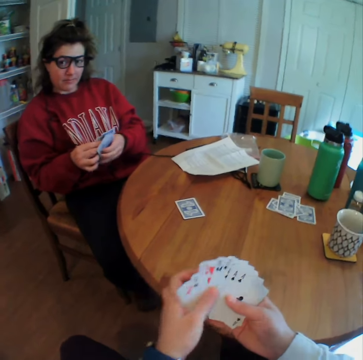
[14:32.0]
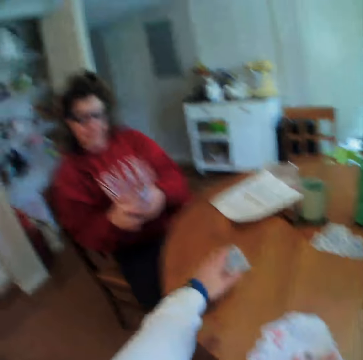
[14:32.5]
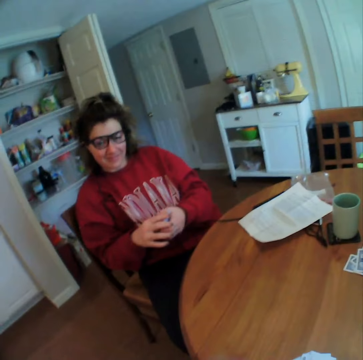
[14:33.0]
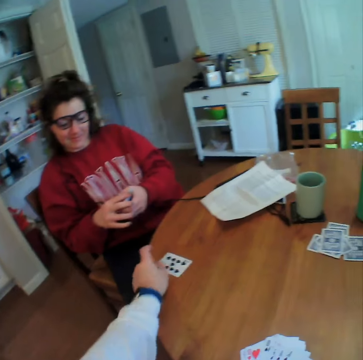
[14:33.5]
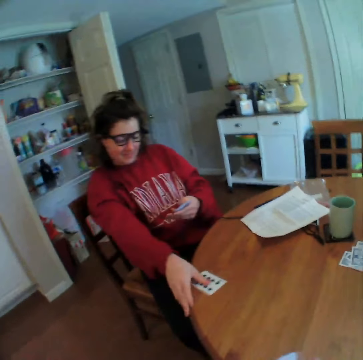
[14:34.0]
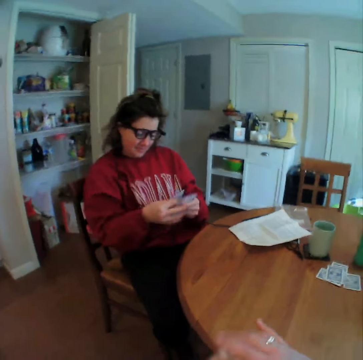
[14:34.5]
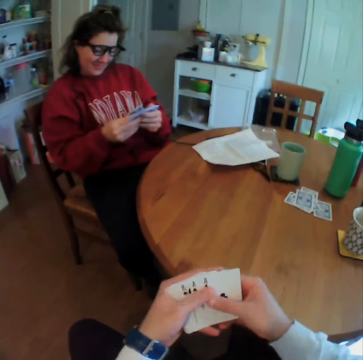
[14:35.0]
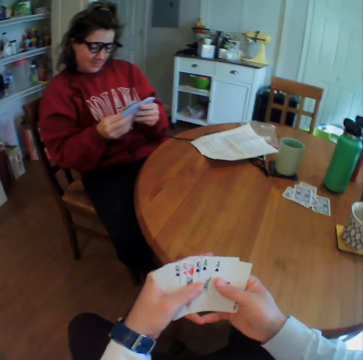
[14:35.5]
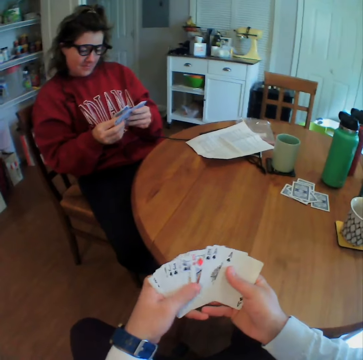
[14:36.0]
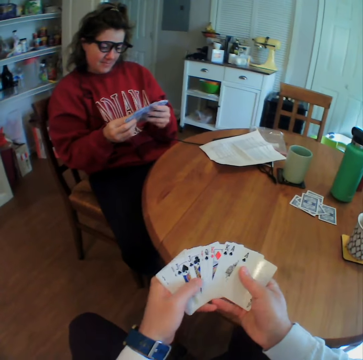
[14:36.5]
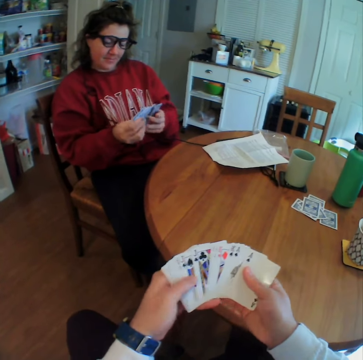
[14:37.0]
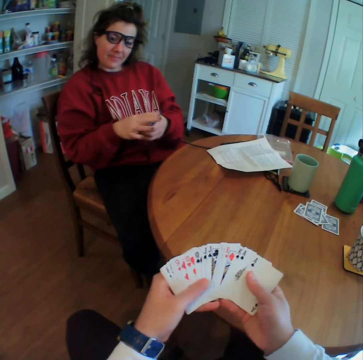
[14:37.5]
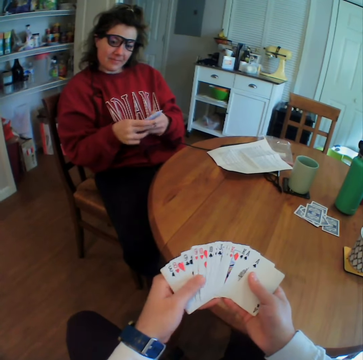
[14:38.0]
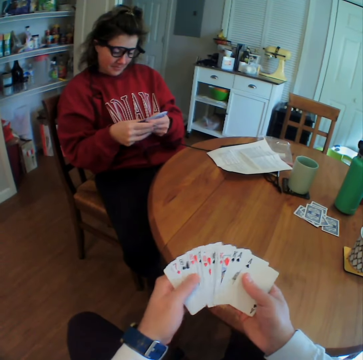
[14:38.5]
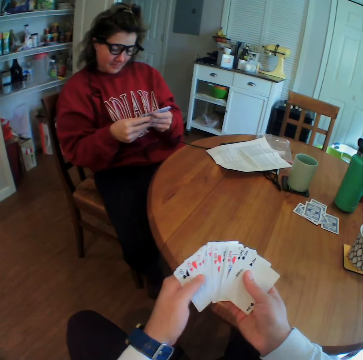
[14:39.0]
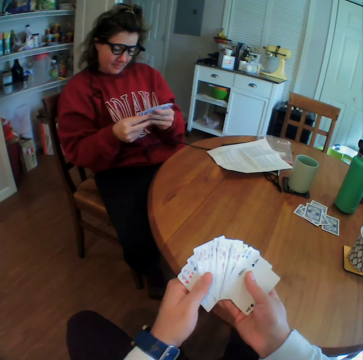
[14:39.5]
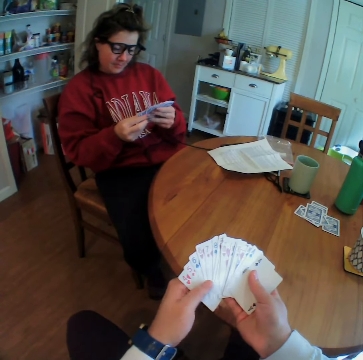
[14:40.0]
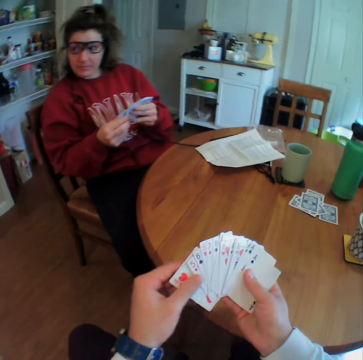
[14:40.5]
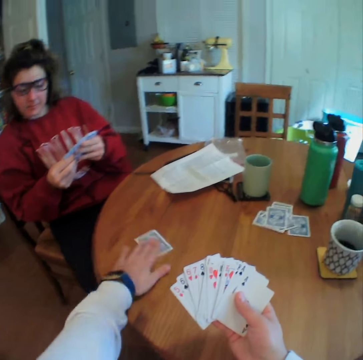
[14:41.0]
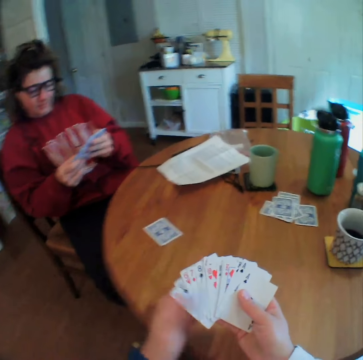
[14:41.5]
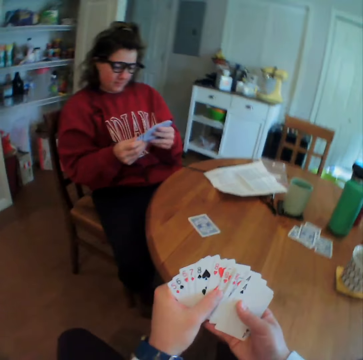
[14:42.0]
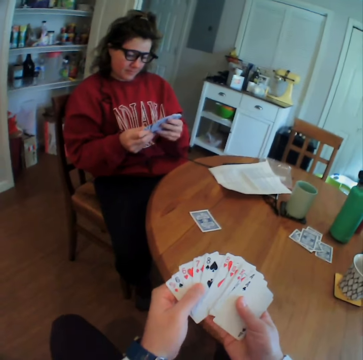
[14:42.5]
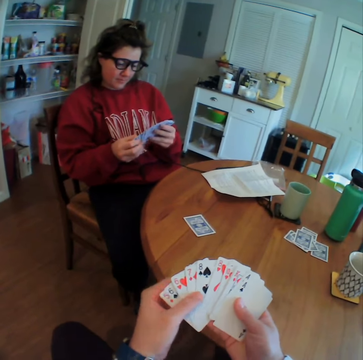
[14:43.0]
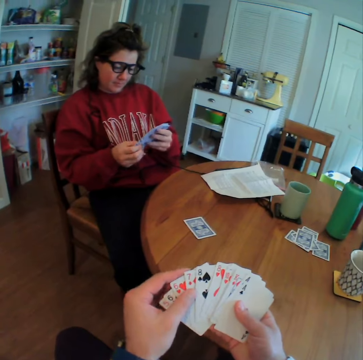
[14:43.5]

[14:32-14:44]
The camera wearer picks a card, flips the card, and puts the card on the table. A lady picks a card. The camera wearer spreads the cards on his hand. He puts a card on the table.

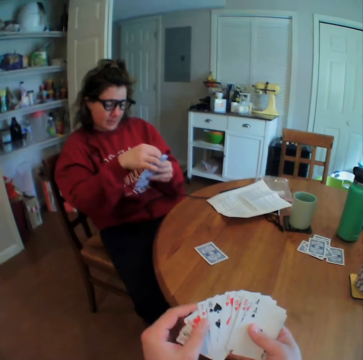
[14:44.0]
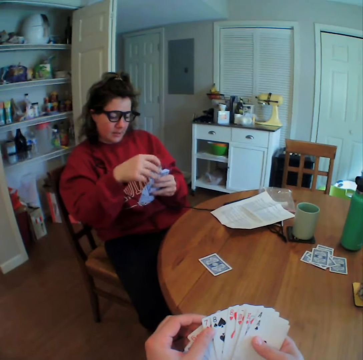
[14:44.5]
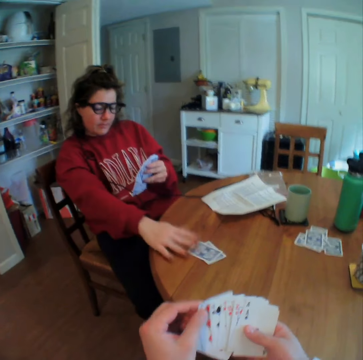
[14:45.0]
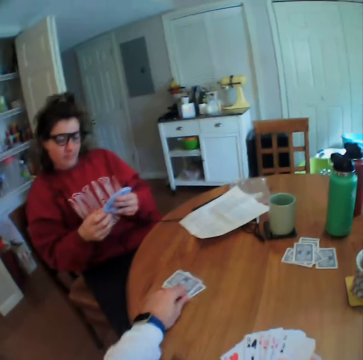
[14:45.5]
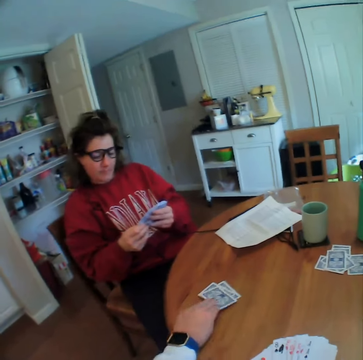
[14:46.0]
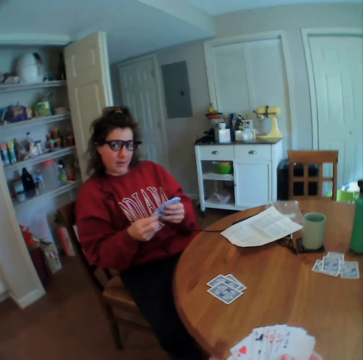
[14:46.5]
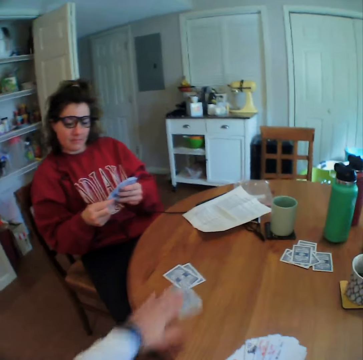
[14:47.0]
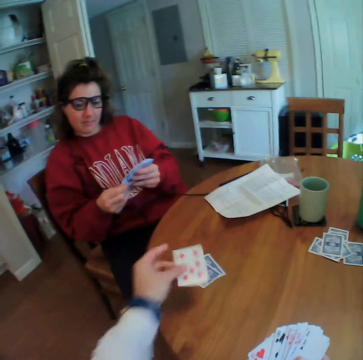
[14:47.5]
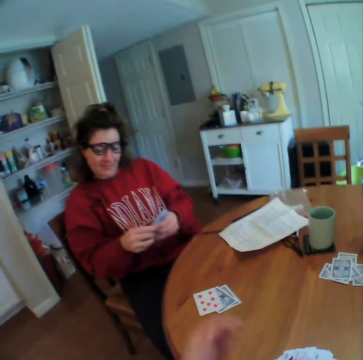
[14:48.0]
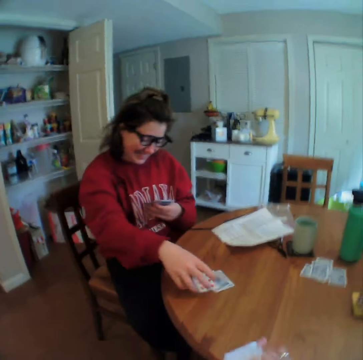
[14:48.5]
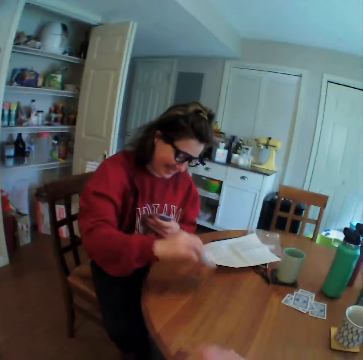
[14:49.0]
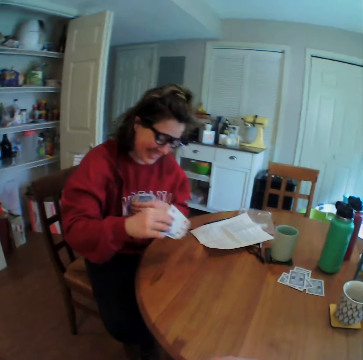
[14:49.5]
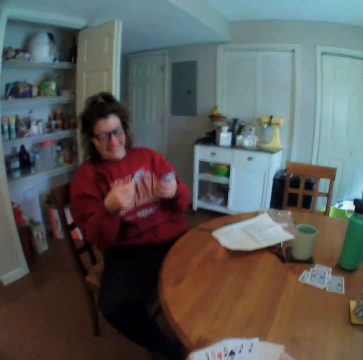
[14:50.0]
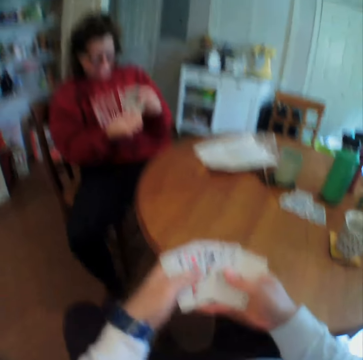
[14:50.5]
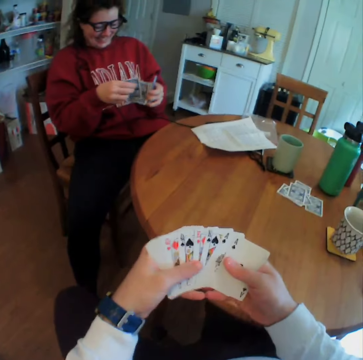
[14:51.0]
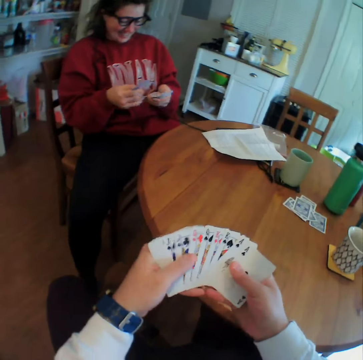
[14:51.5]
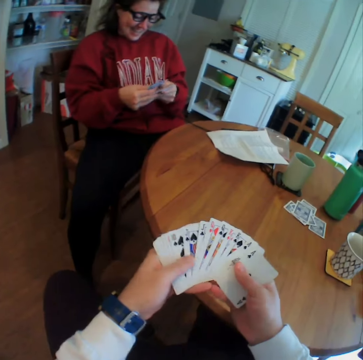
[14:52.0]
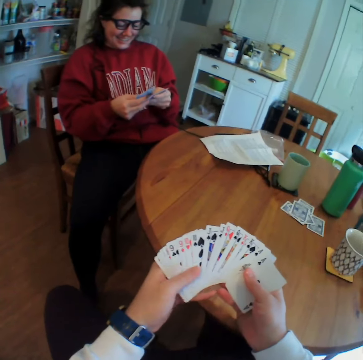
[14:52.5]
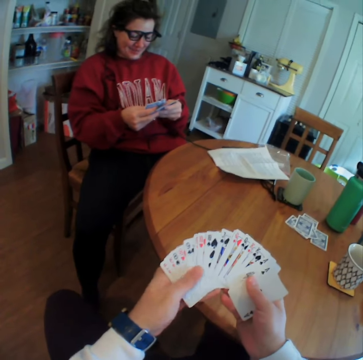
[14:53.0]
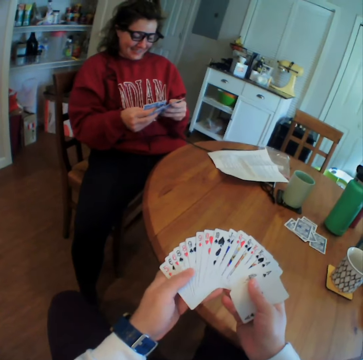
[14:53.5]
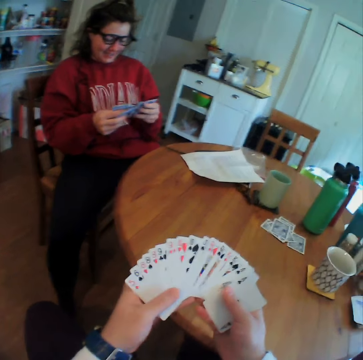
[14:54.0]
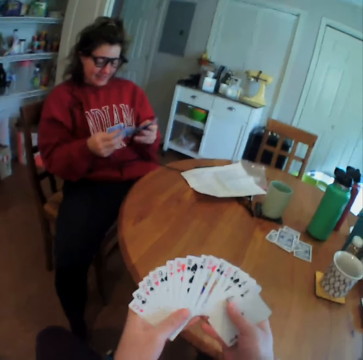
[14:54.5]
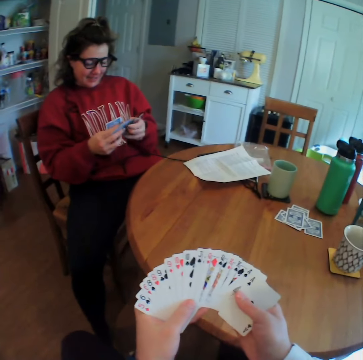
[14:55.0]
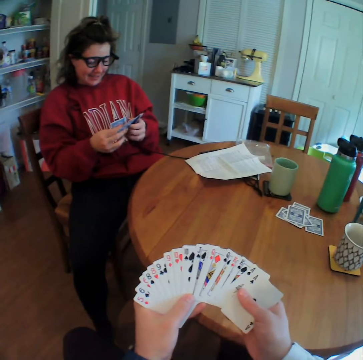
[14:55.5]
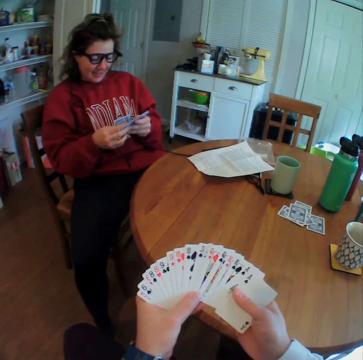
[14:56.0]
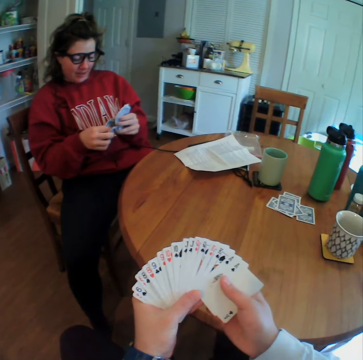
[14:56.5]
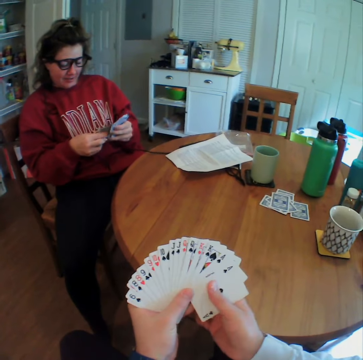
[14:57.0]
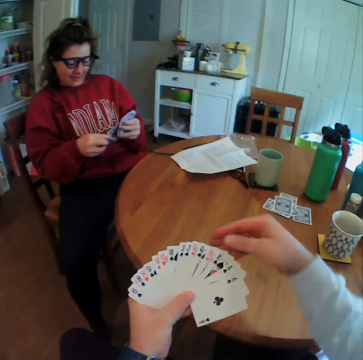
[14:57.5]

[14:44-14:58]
A woman puts a card on the table. The camera wearer puts a card on the table, picks a card, flips the card, and puts the card on the table. The woman picks the cards and arranges the cards.

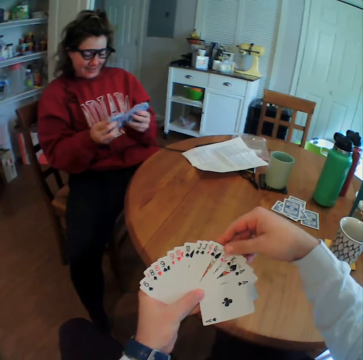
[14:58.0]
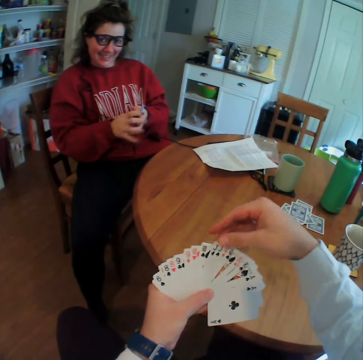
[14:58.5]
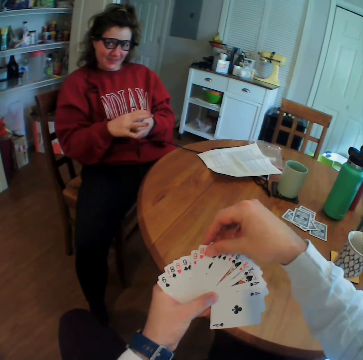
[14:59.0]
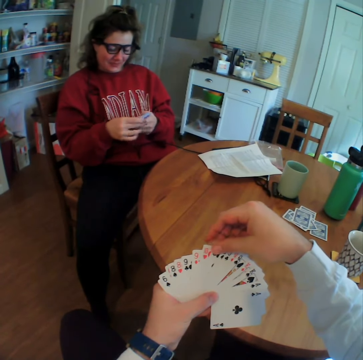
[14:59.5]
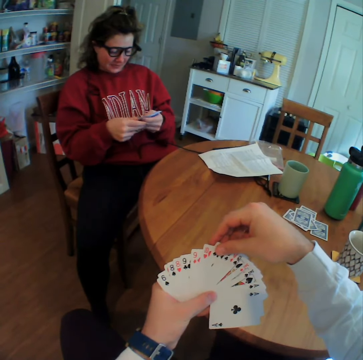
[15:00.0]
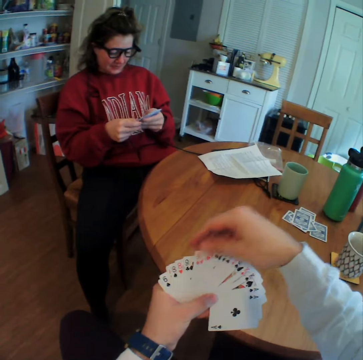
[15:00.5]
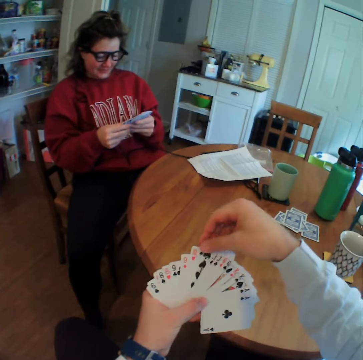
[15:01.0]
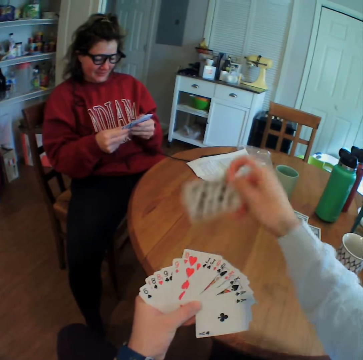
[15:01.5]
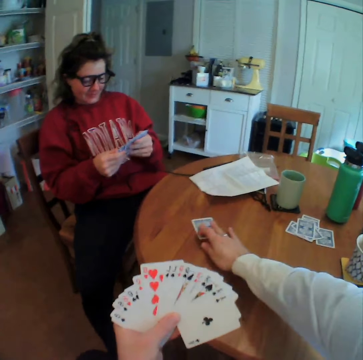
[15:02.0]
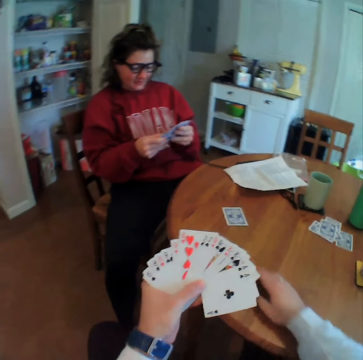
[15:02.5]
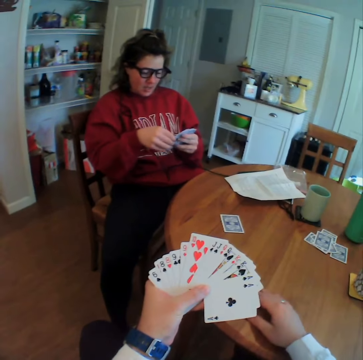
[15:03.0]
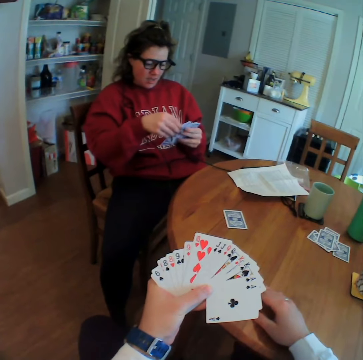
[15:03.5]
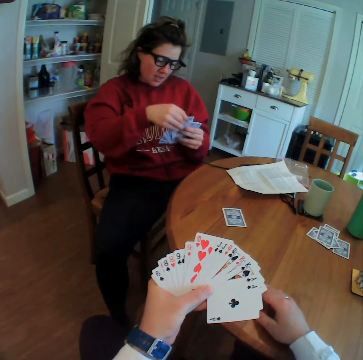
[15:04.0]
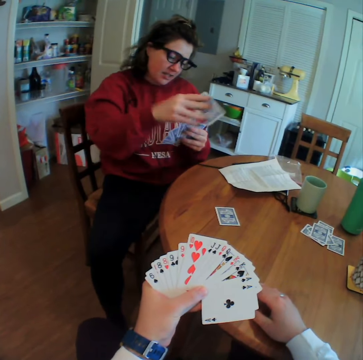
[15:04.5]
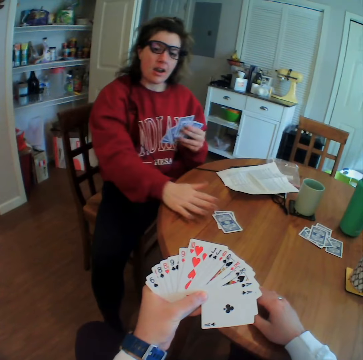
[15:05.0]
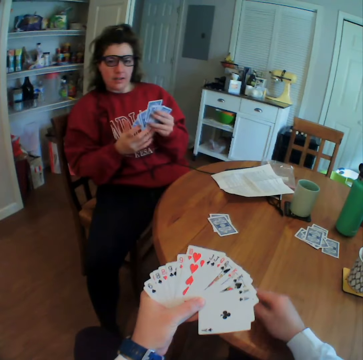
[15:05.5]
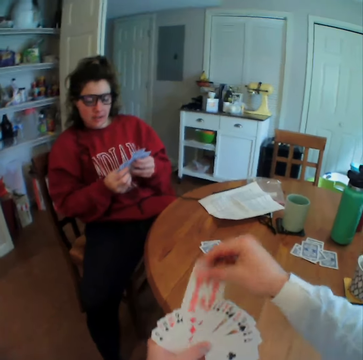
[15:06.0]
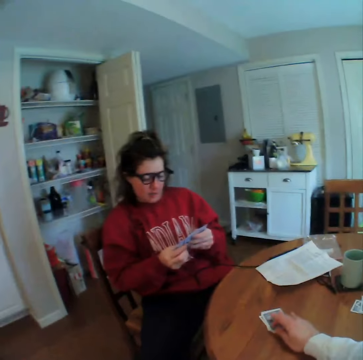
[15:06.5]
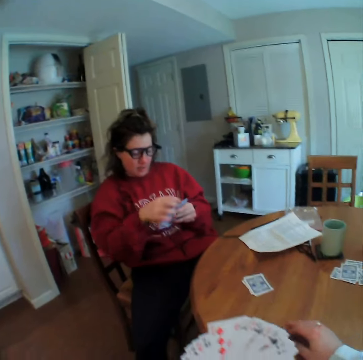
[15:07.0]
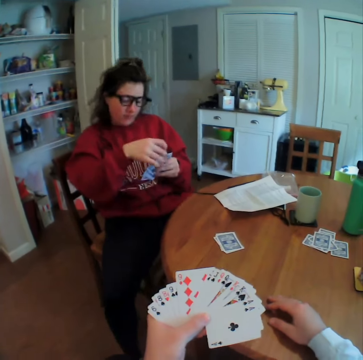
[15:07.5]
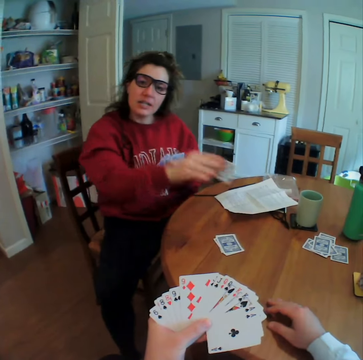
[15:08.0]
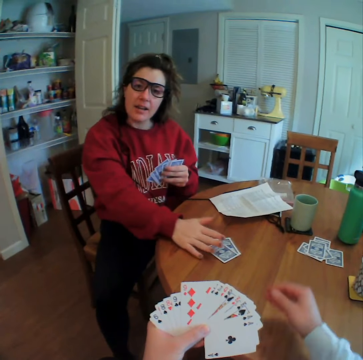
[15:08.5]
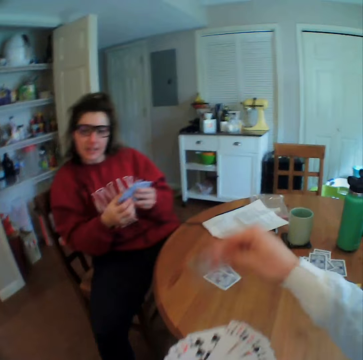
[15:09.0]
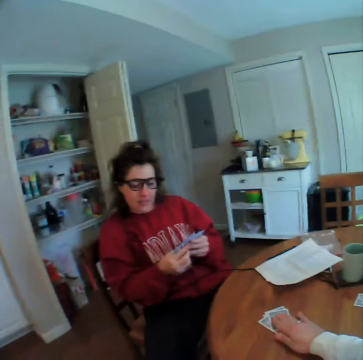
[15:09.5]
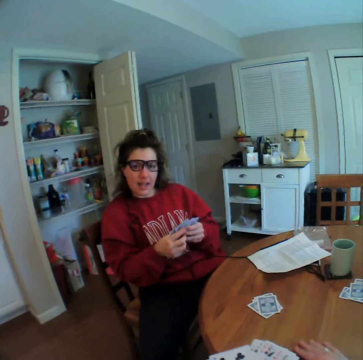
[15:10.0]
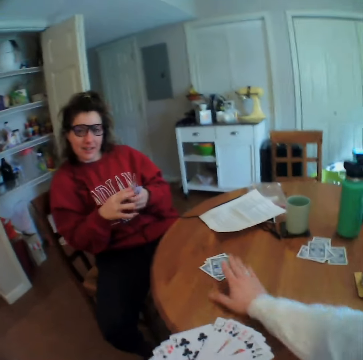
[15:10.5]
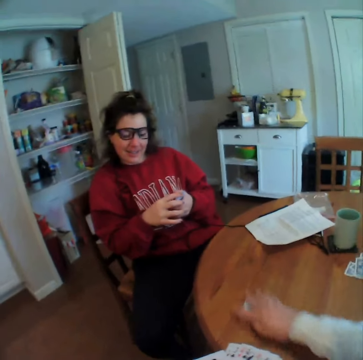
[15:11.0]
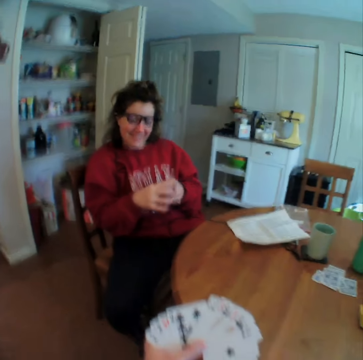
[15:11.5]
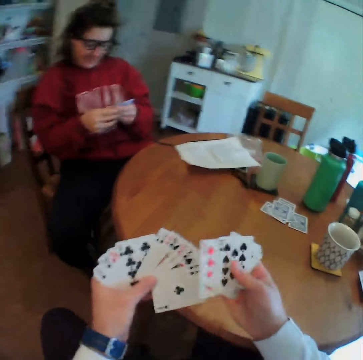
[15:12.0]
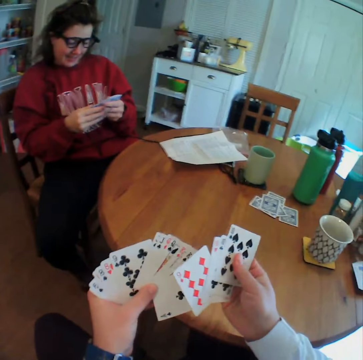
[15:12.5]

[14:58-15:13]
The camera wearer puts a card on the table. A woman puts a card on the table. The camera wearer puts a card on the table. The woman puts a card on the table. The camera wearer puts a card on the table, picks the cards, and arranges the cards.
